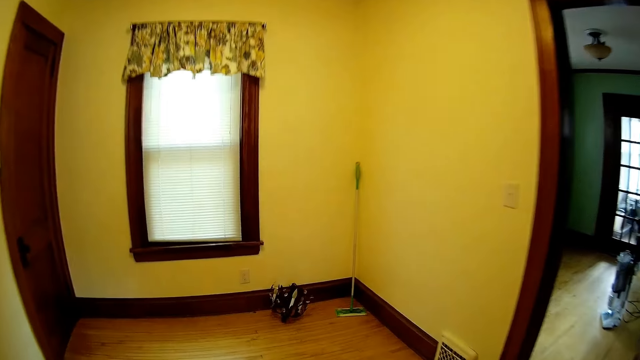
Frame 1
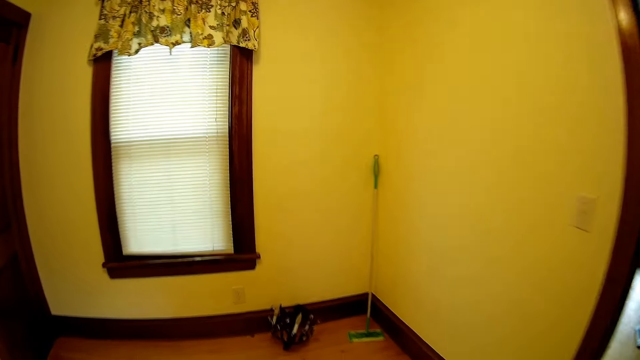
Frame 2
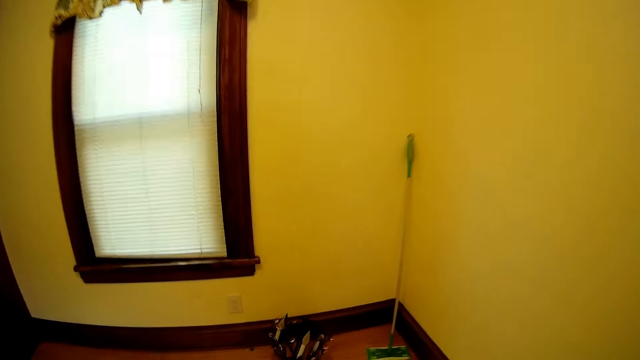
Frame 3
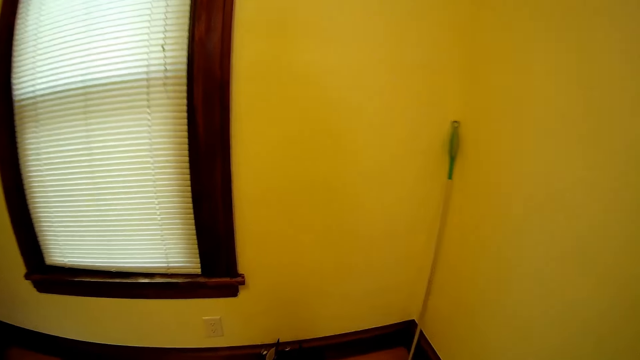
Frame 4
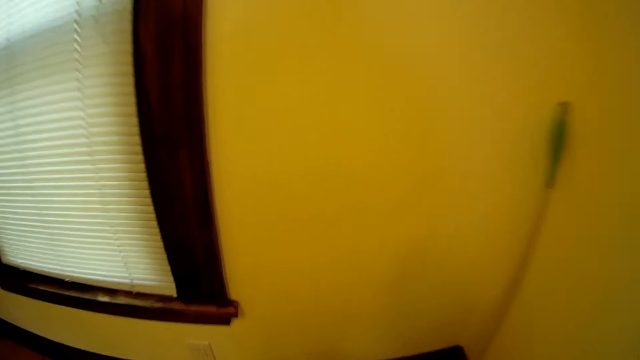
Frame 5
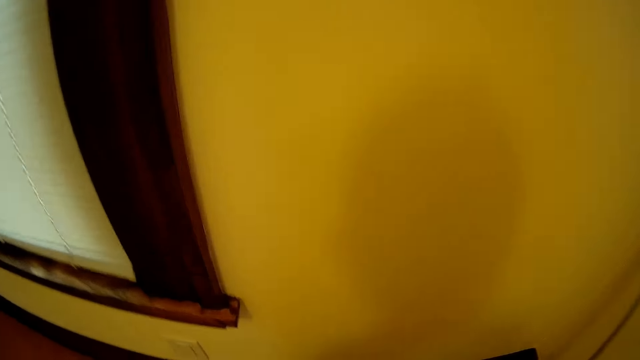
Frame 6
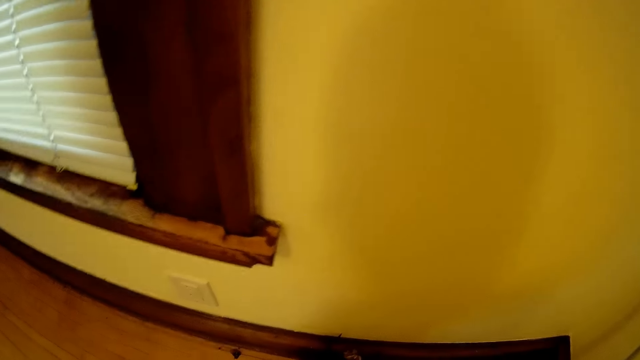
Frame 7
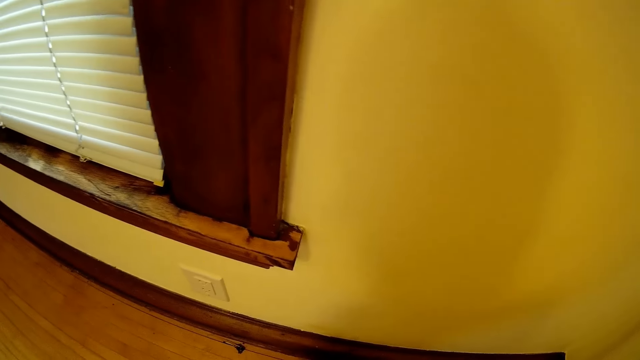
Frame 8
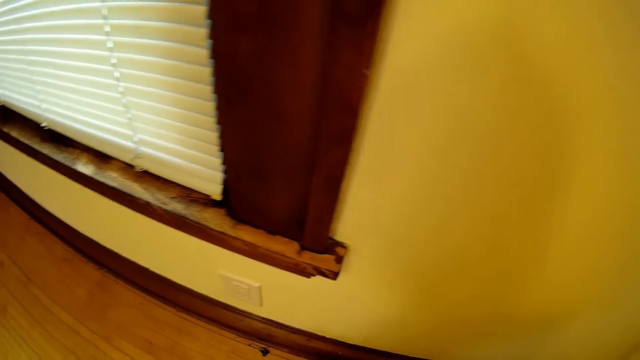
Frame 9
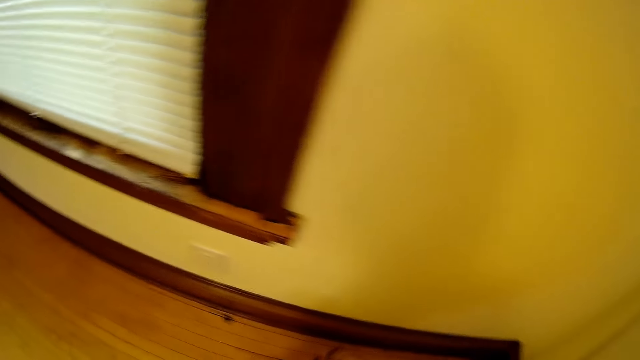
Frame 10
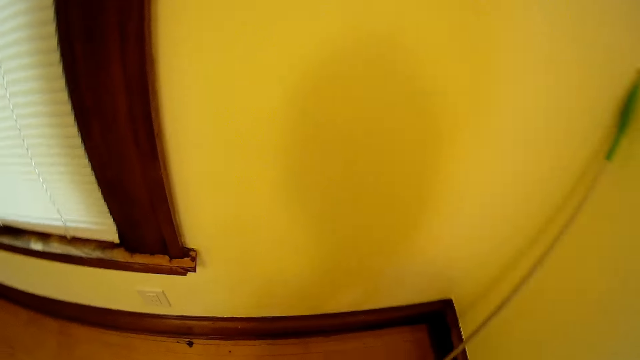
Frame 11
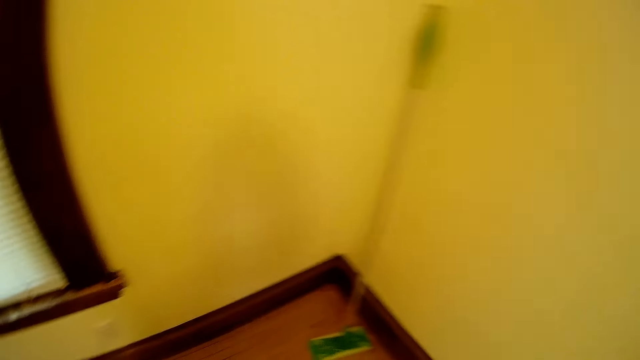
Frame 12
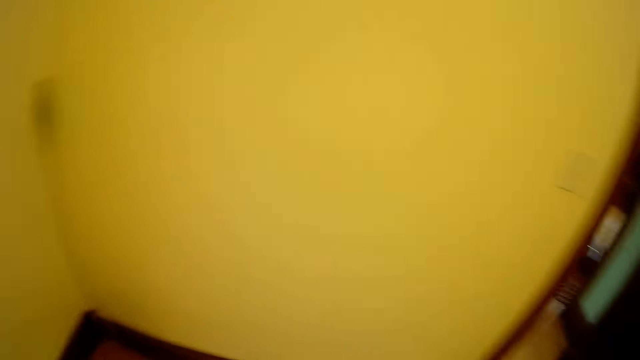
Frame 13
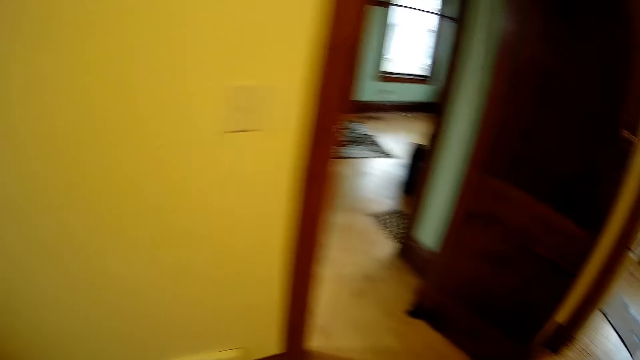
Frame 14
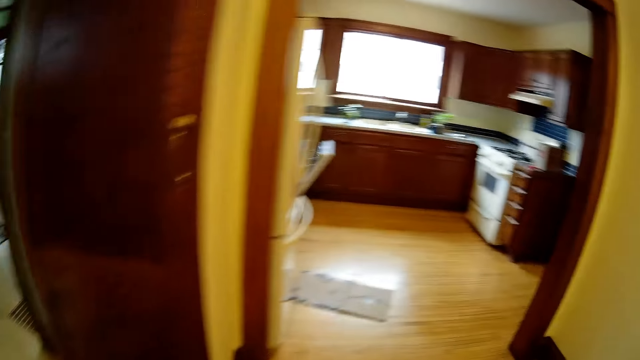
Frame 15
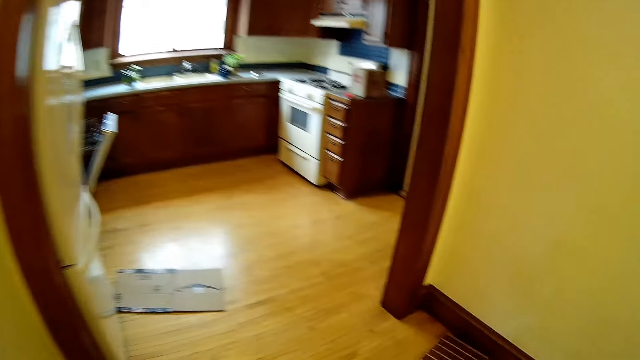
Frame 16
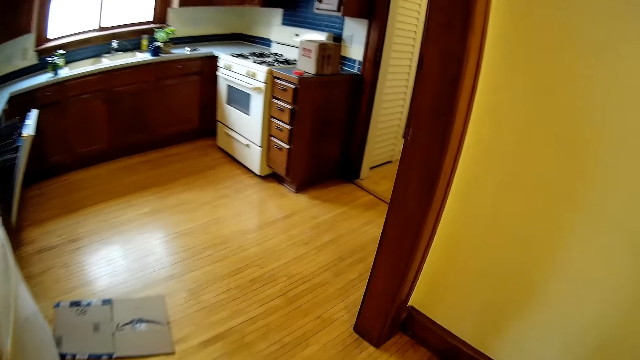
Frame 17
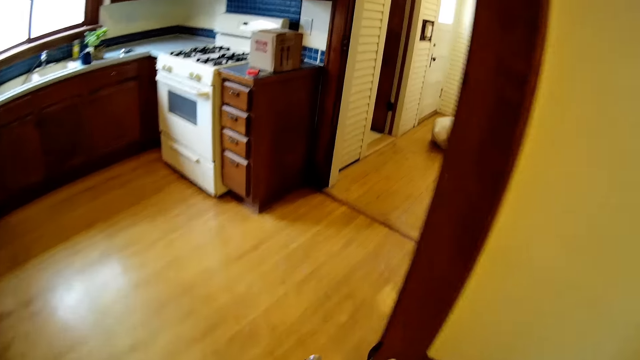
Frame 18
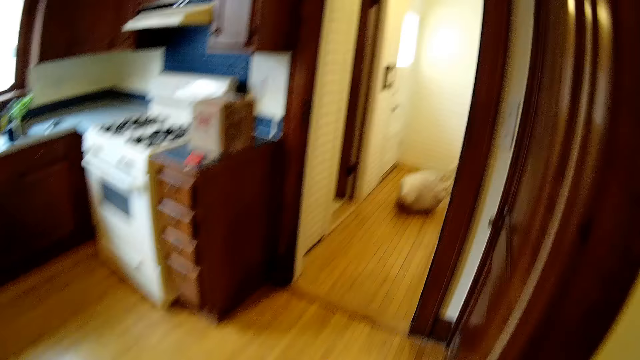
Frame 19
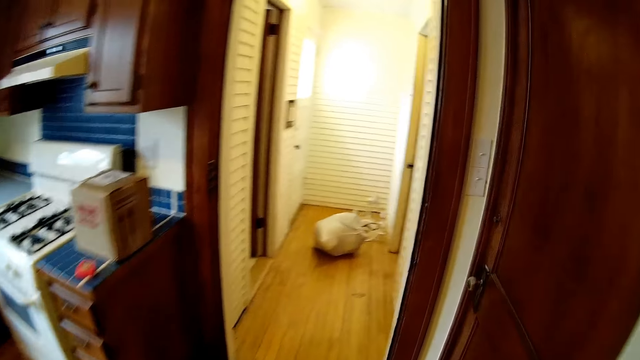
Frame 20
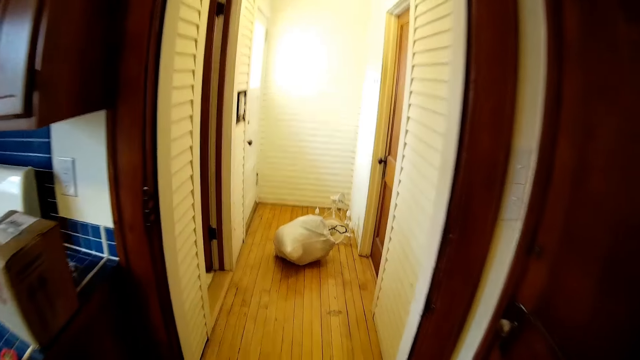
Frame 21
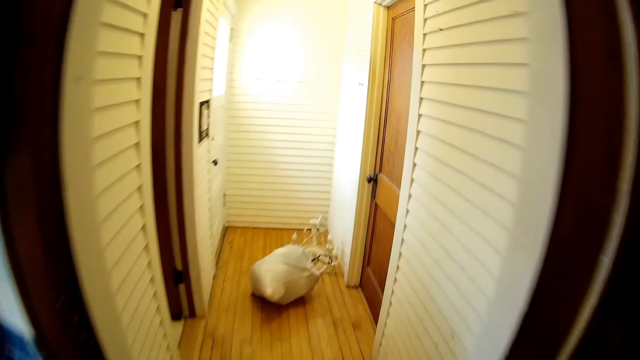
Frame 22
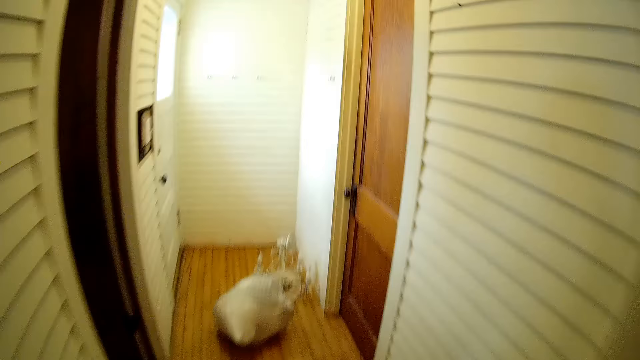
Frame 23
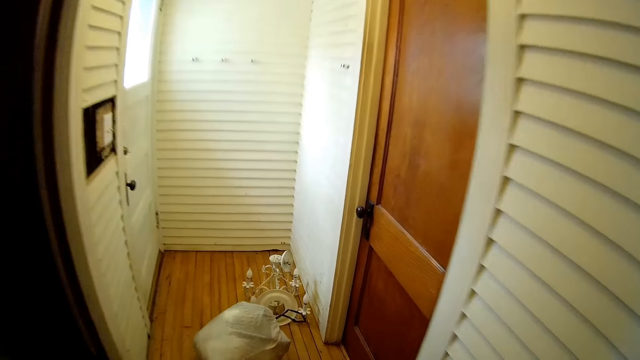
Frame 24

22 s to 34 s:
The camera wearer looks around. He picks up a bag from the floor with his right hand. He walks around.

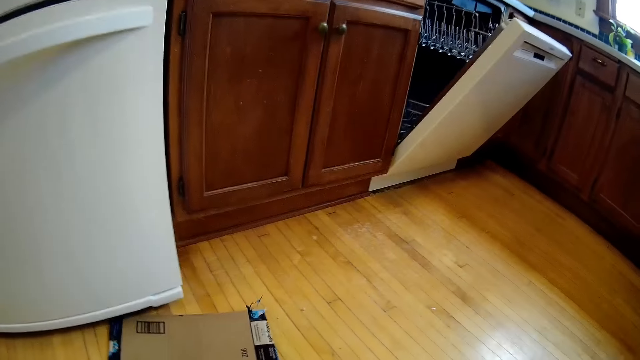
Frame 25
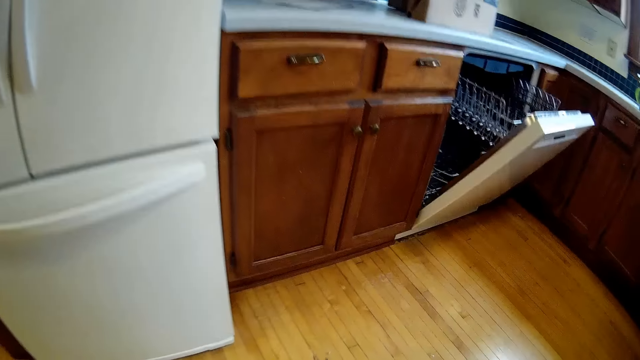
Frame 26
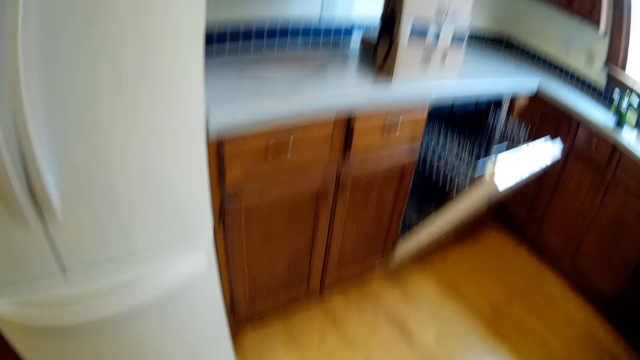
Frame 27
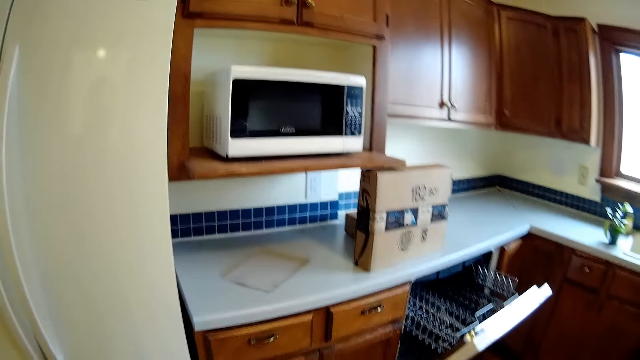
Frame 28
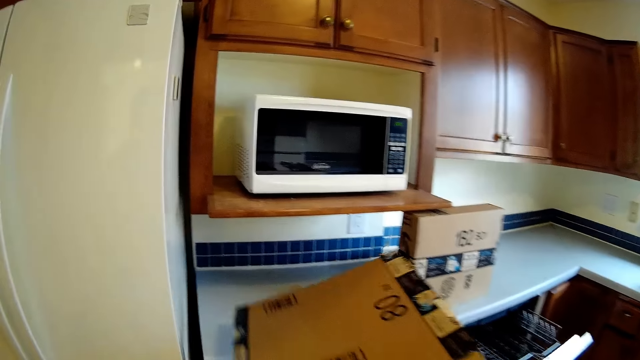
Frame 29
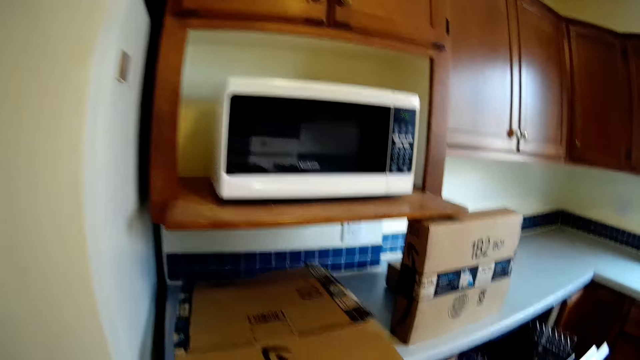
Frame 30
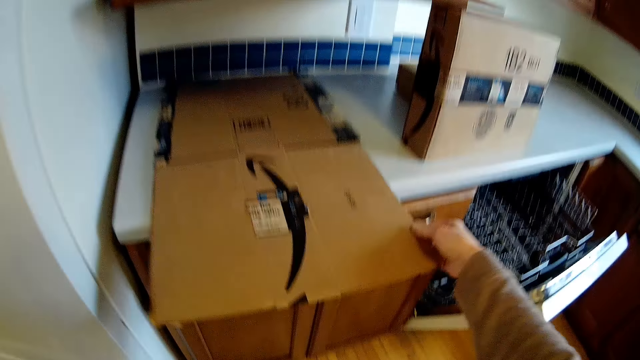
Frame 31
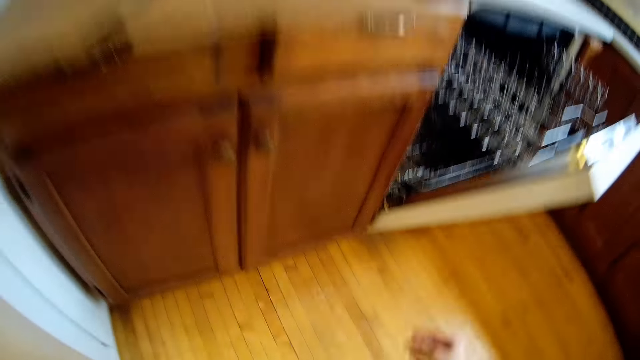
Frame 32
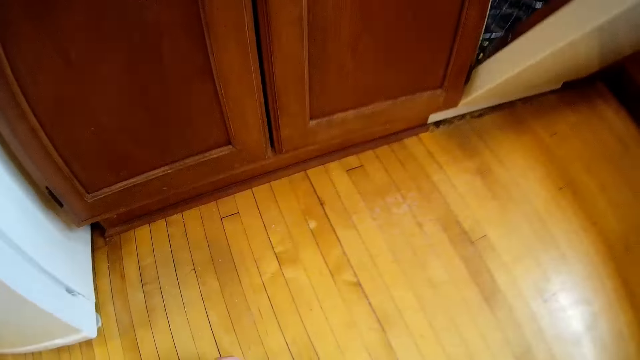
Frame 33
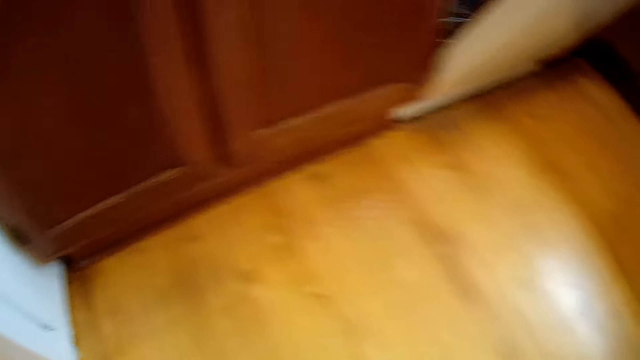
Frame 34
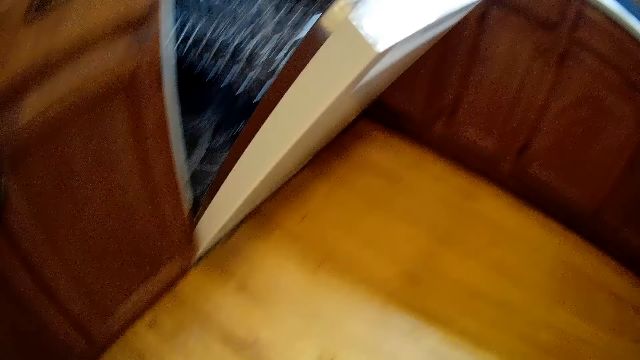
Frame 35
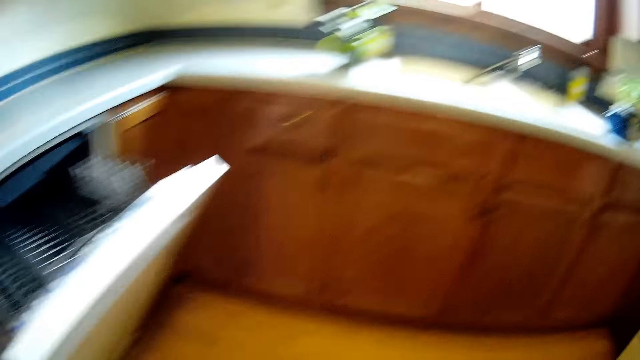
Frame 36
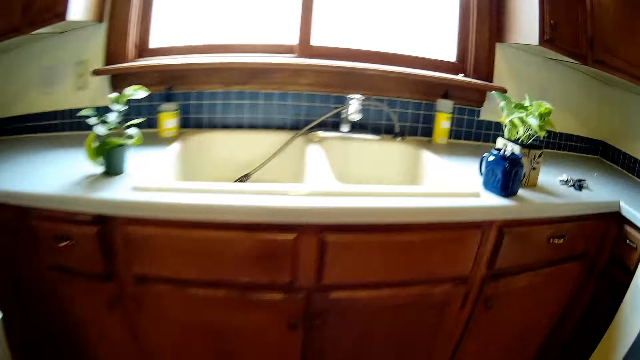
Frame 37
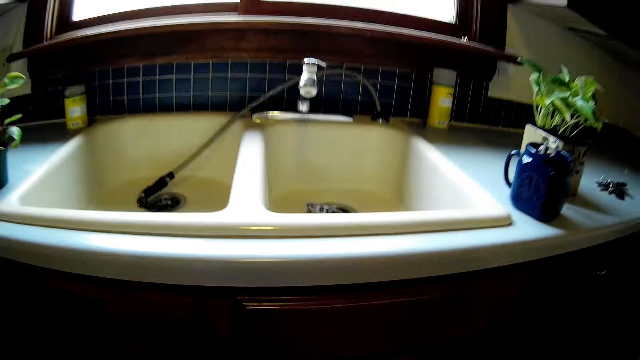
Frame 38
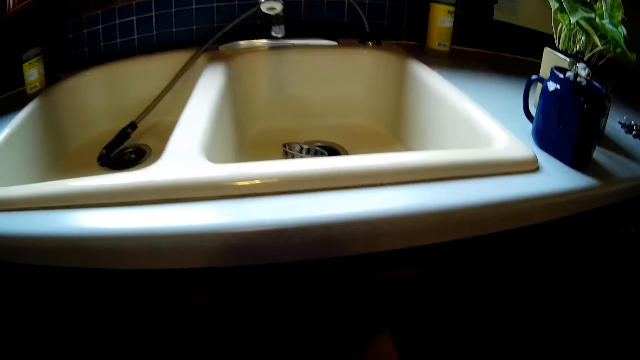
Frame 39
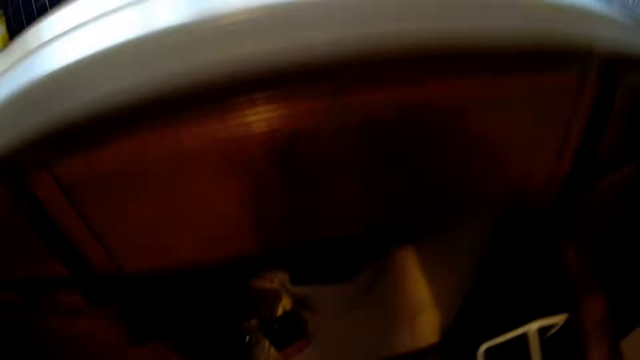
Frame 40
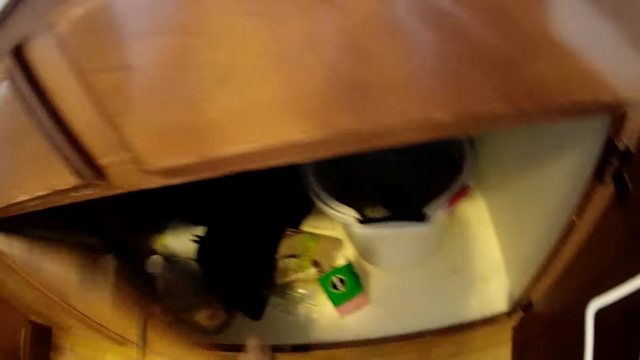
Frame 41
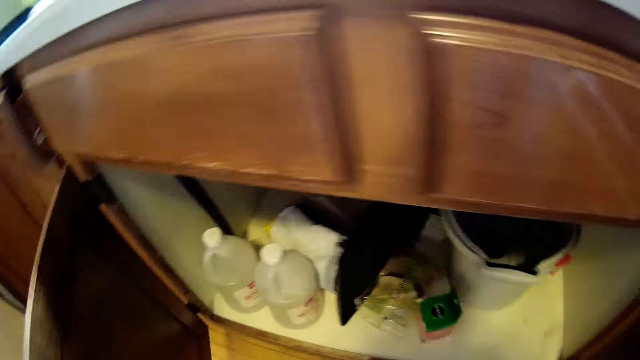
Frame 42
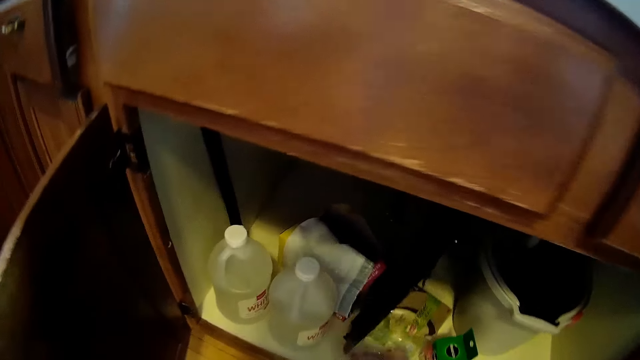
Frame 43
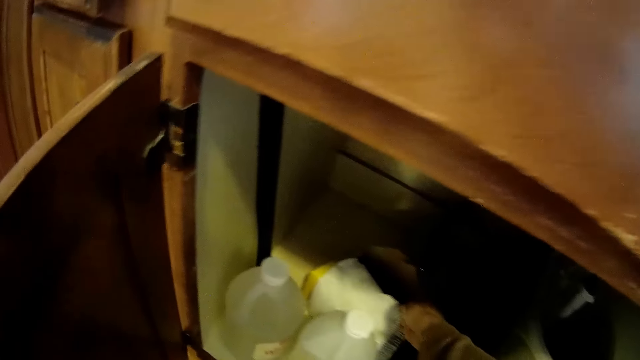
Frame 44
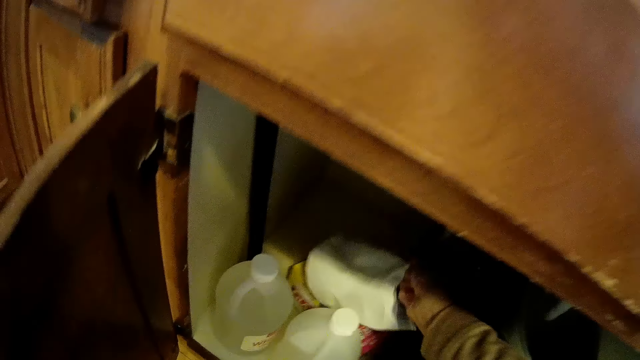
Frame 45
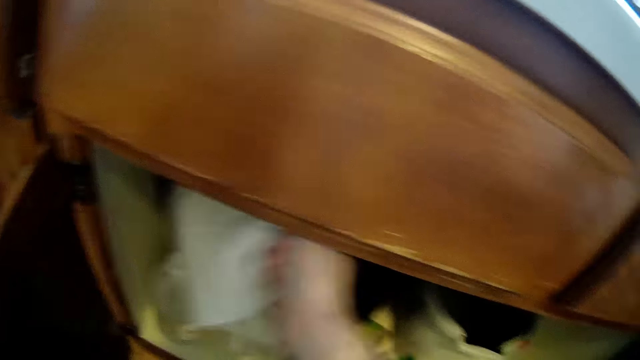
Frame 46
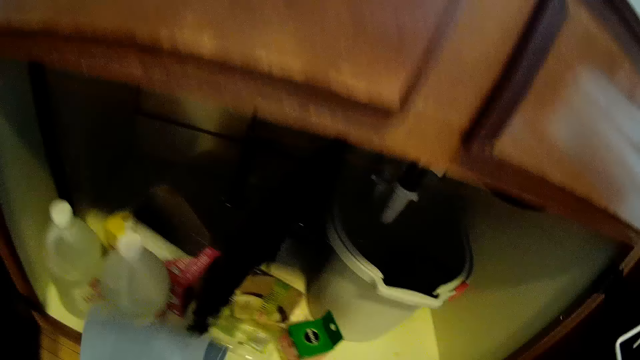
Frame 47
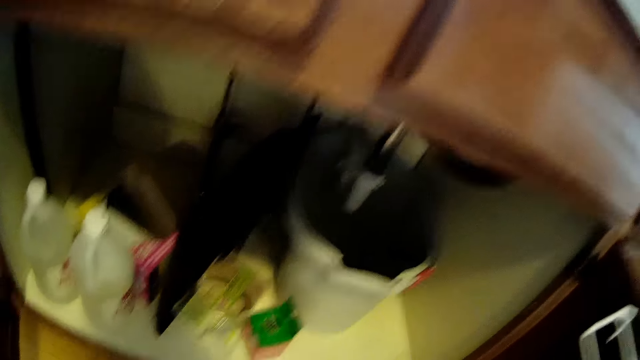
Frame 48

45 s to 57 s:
The camera wearer picks up a carton on the floor with his right hand. He drops the carton on a kitchen countertop with his right hand. He looks around. He opens a cupboard with his left hand. He picks up a rag inside the cupboard with his right hand. He drops the rag.
